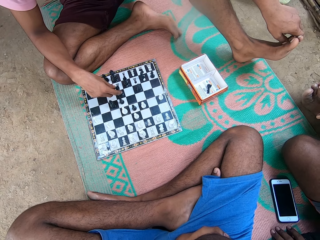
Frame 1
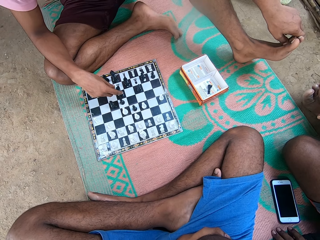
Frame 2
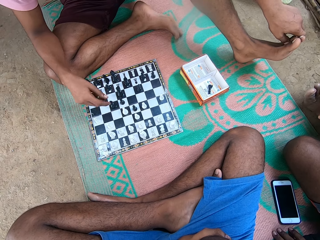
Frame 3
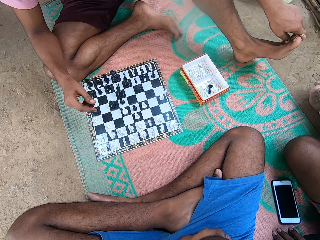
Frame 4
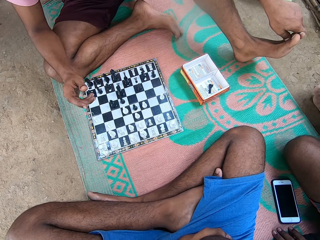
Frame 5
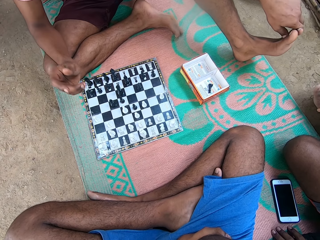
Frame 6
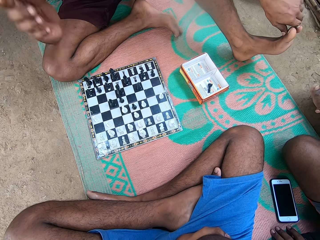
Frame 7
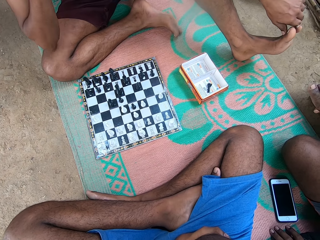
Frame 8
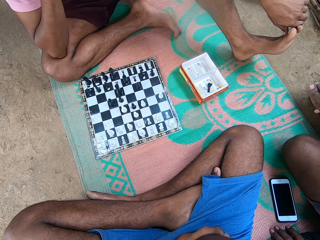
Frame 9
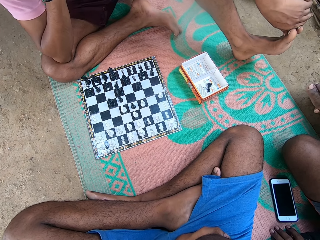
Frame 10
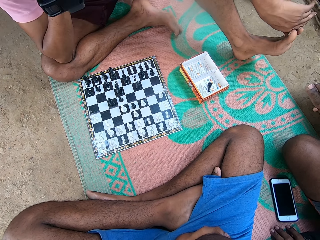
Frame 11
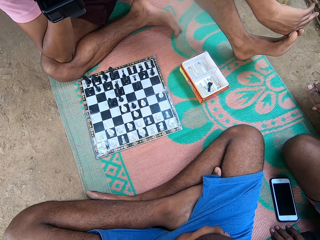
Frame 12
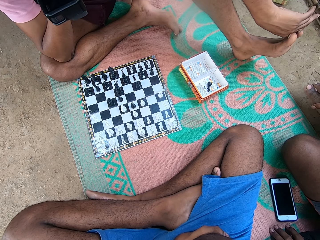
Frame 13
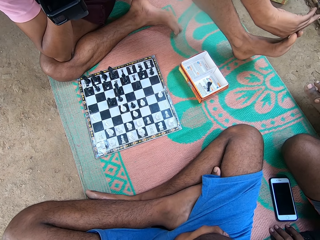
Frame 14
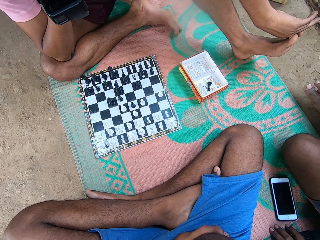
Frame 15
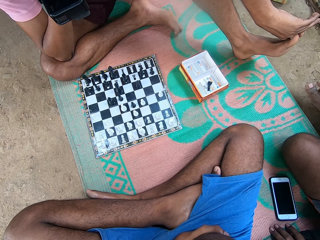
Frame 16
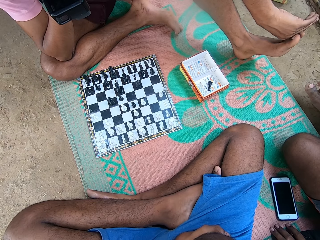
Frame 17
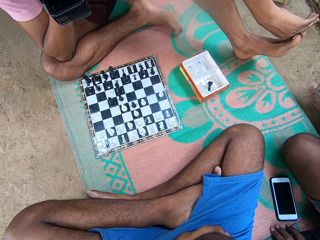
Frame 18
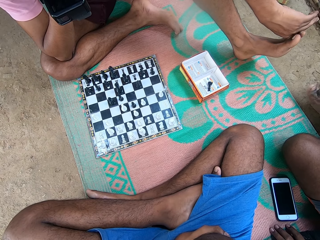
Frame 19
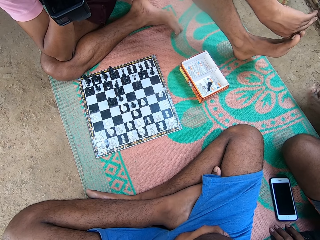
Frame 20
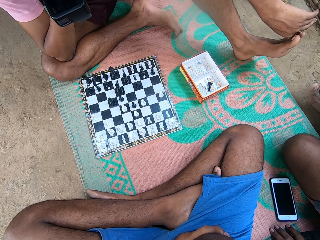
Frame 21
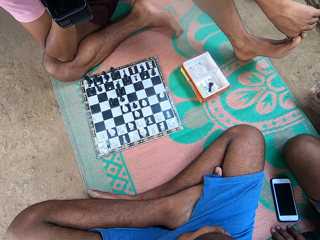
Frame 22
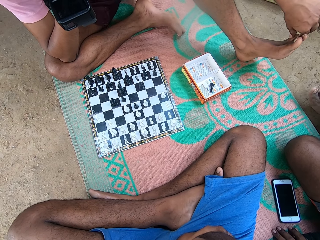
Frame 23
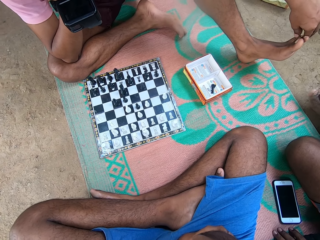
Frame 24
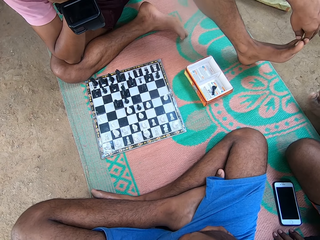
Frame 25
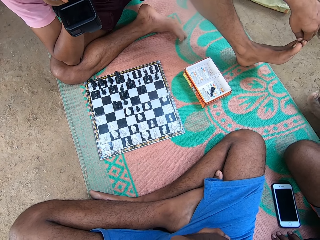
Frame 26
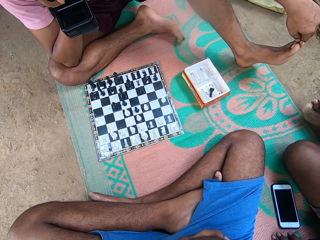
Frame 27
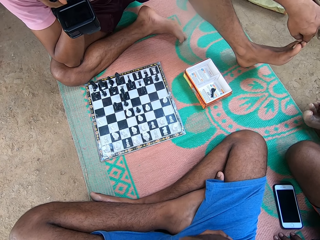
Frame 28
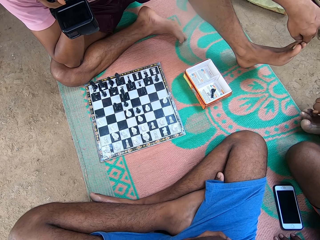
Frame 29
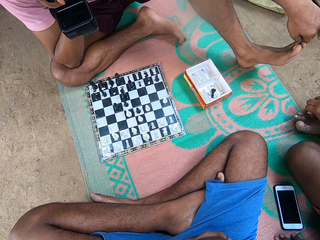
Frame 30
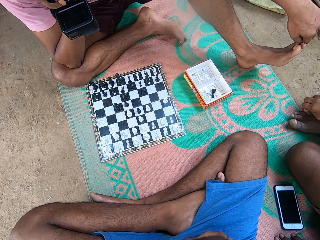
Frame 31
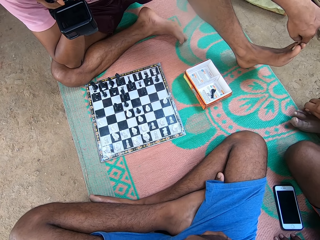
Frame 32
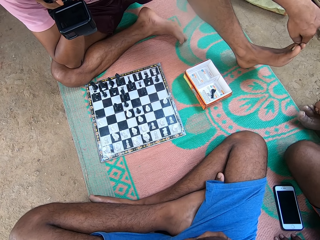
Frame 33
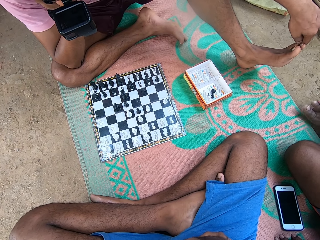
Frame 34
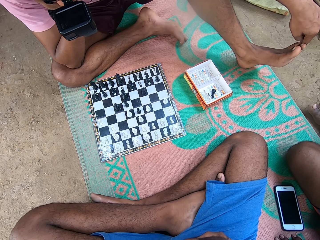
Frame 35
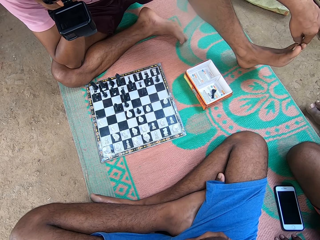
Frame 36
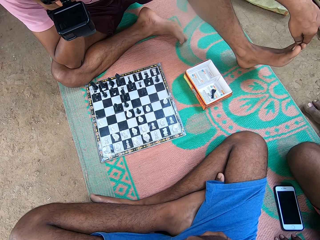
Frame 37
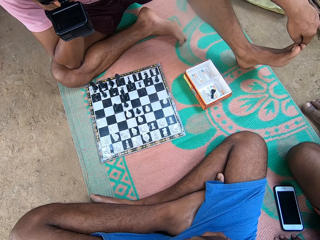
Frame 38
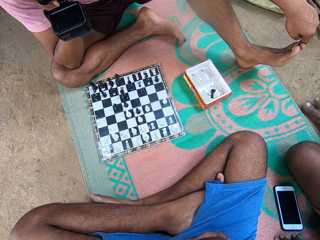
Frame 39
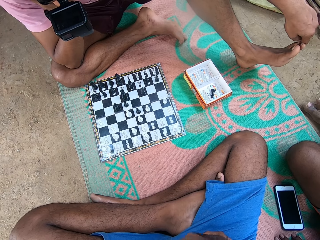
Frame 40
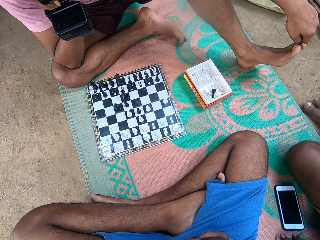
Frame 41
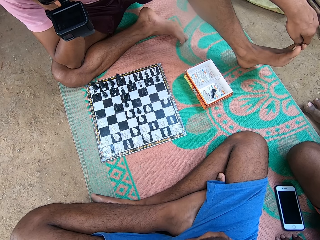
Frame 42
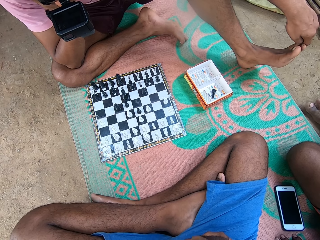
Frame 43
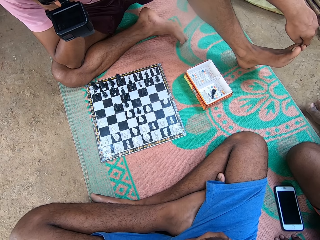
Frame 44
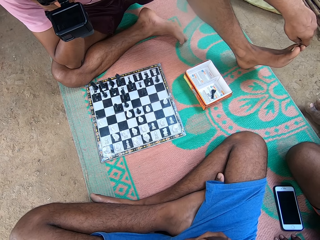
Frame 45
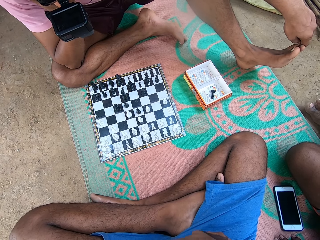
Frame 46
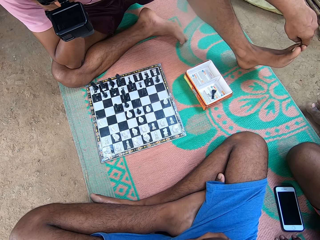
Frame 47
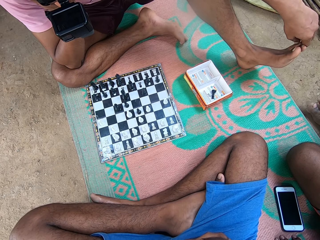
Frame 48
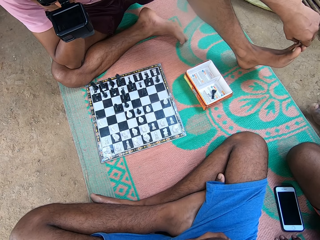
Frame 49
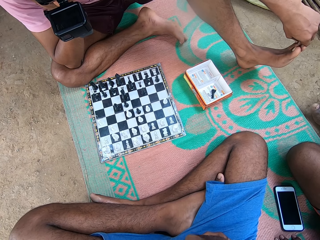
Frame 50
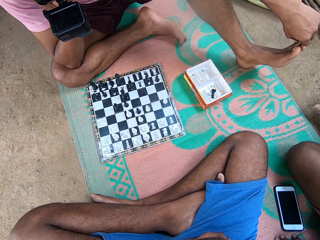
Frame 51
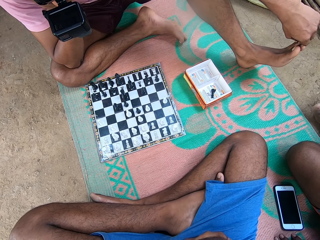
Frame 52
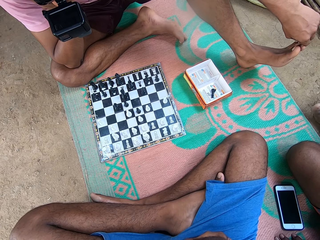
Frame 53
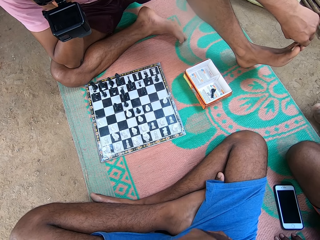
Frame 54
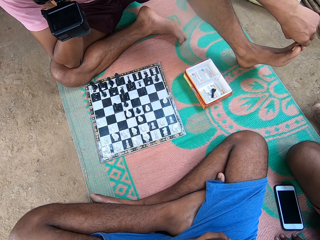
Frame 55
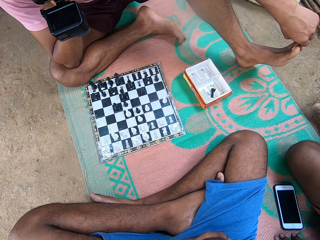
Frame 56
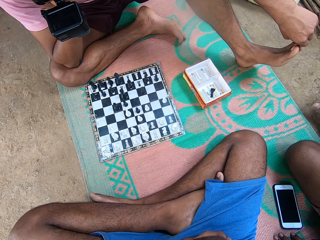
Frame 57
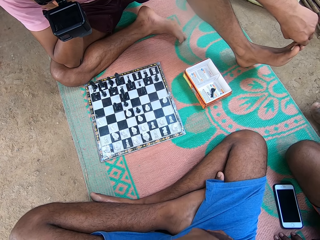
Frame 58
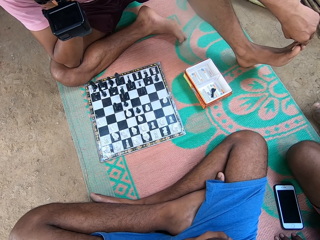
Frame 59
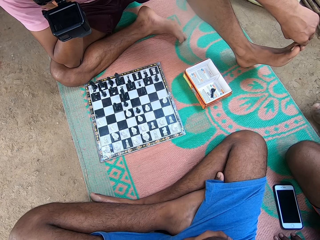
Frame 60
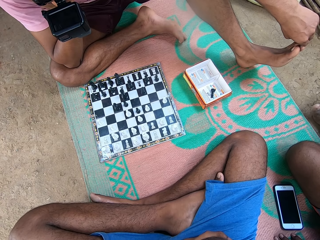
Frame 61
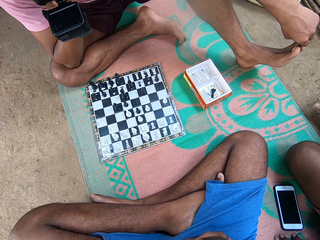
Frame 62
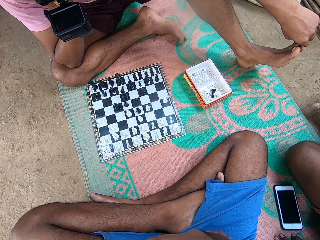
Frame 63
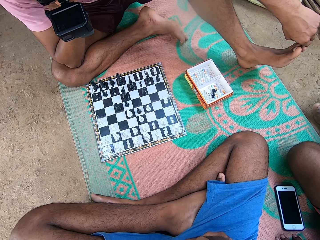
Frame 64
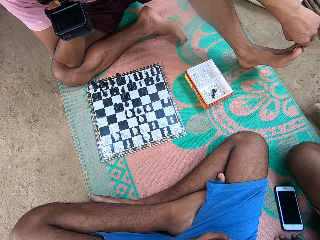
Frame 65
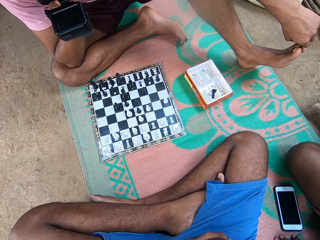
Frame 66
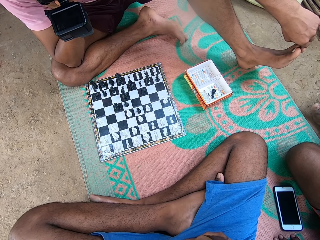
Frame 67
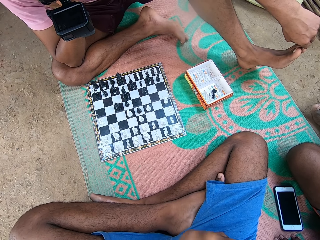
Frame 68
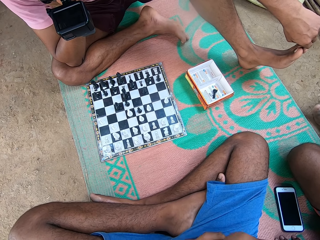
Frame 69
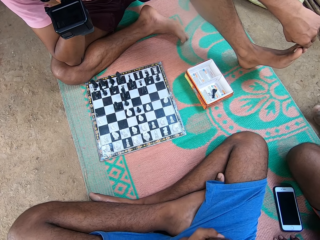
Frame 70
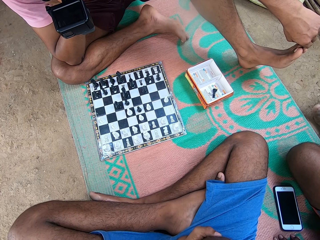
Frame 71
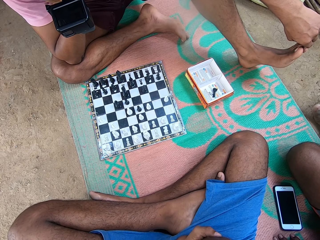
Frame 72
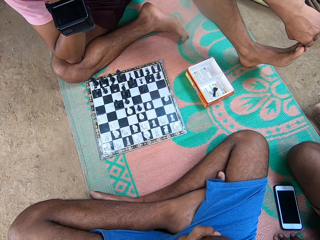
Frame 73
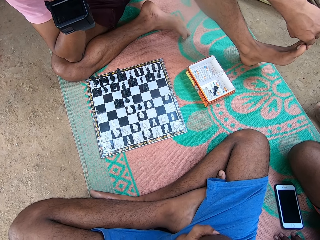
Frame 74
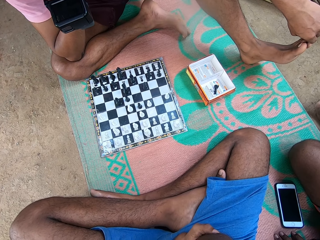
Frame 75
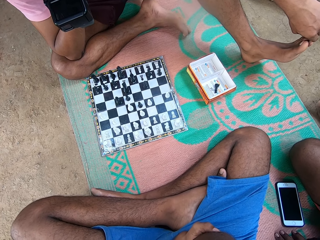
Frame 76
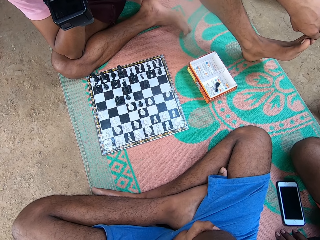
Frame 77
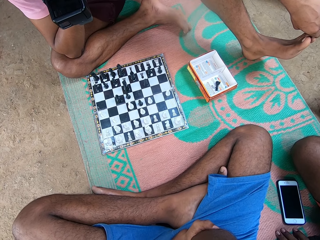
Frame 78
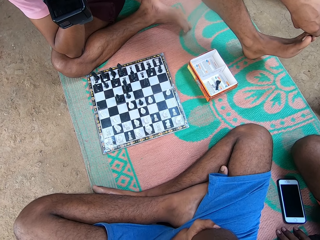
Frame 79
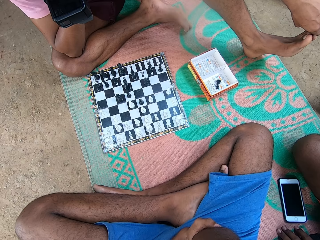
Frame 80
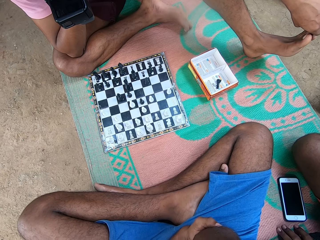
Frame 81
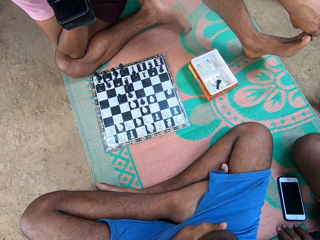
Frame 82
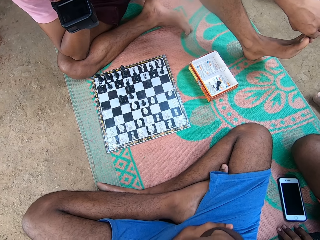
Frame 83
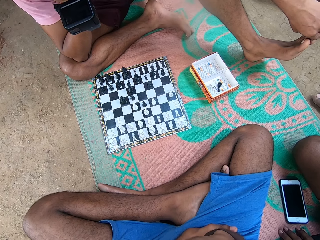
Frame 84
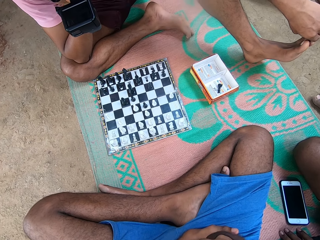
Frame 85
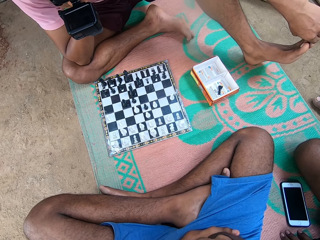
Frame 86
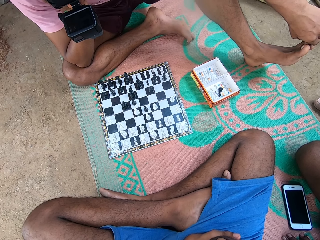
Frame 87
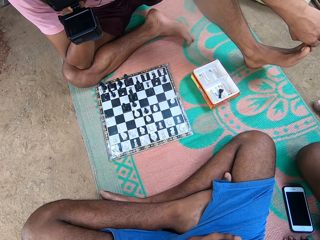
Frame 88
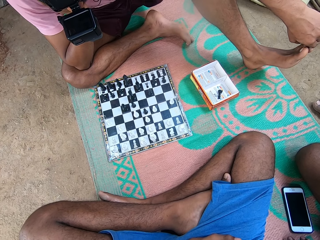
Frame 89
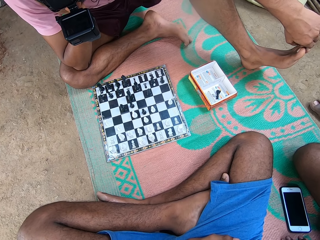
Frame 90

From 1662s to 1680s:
A man moves his leg. Another man touches his foot.

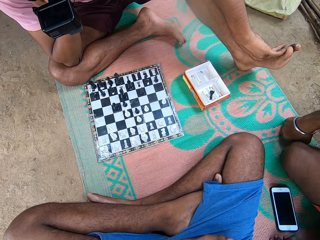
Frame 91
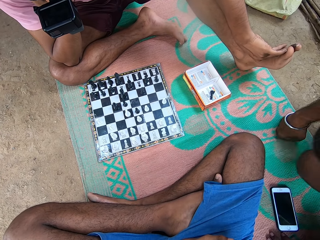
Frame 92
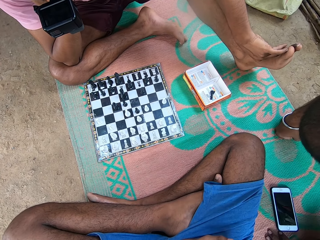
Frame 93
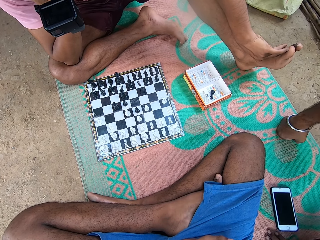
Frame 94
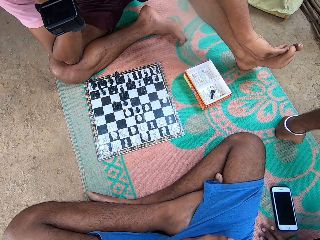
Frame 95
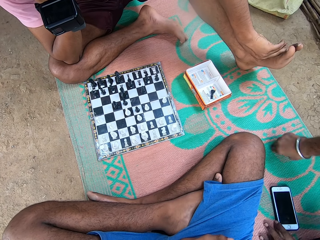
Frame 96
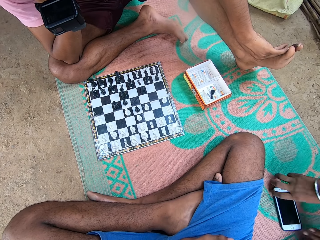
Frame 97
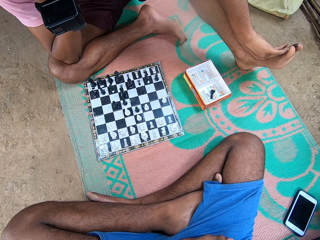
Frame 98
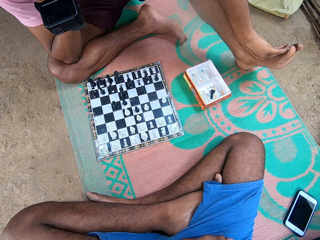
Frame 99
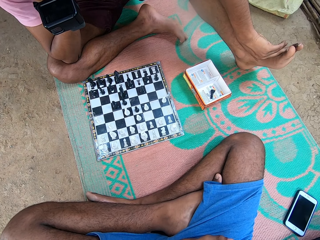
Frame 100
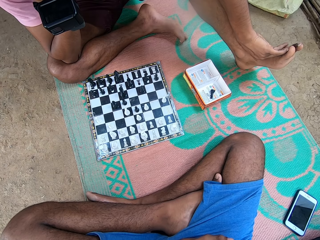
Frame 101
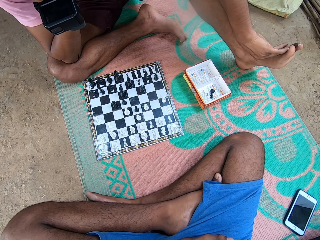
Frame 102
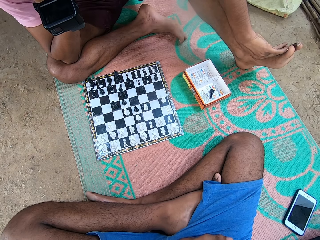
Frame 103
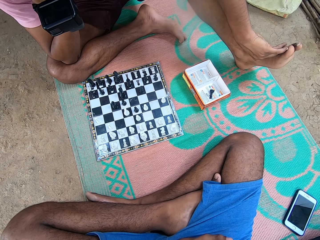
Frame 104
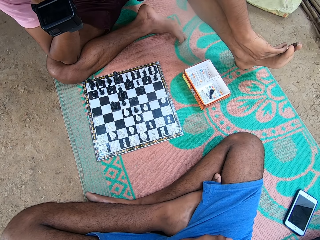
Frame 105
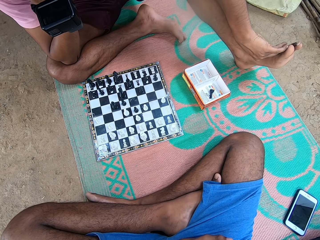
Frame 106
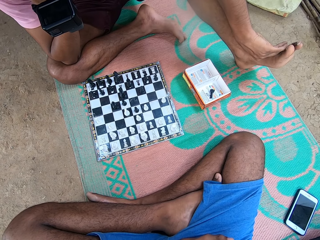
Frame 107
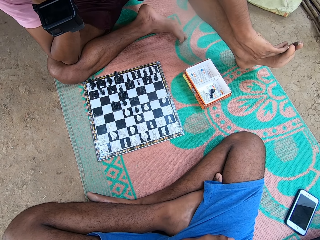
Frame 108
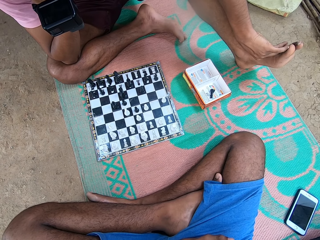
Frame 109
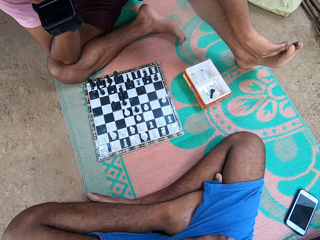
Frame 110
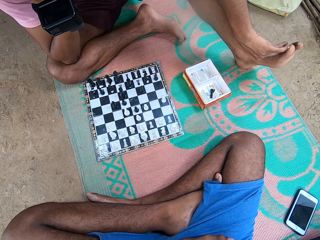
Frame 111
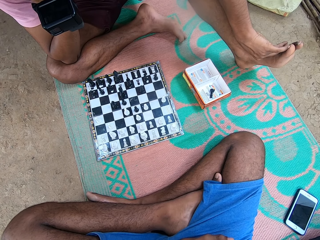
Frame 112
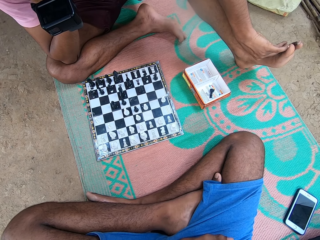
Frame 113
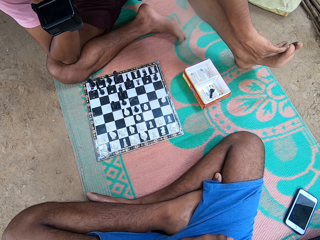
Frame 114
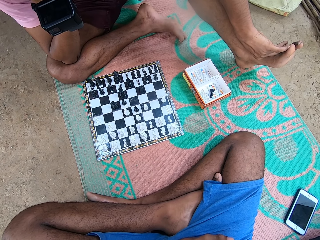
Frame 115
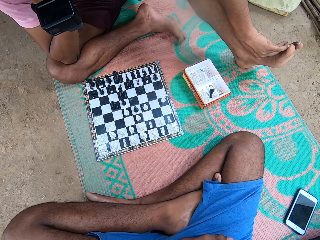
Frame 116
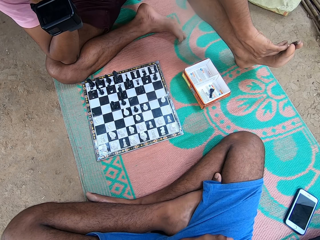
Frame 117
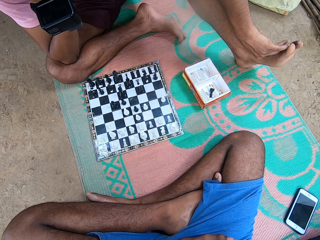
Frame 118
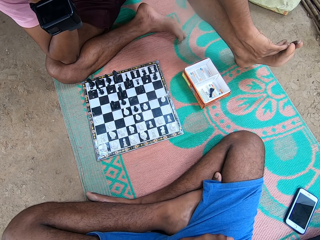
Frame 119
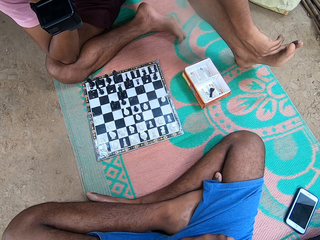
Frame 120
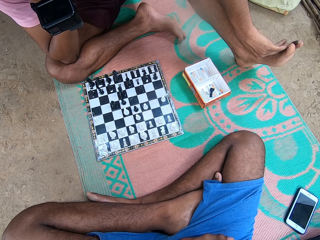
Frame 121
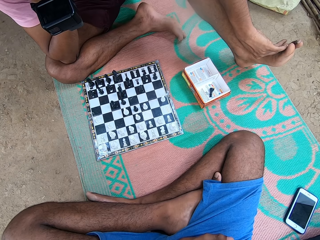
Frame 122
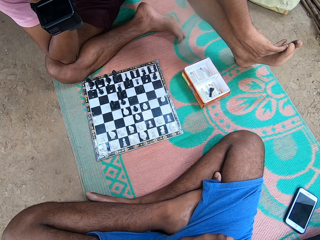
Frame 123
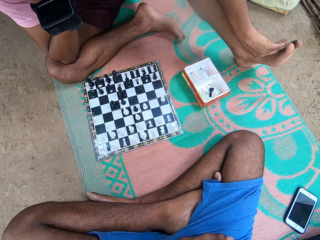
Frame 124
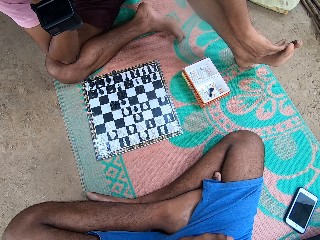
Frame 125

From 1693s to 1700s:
A man stands up.
